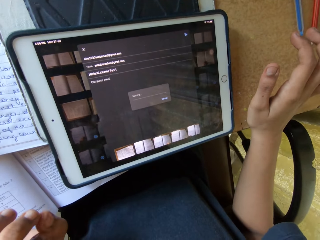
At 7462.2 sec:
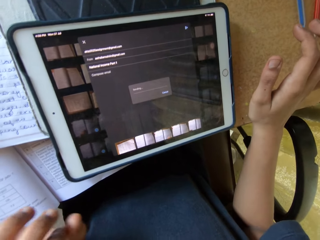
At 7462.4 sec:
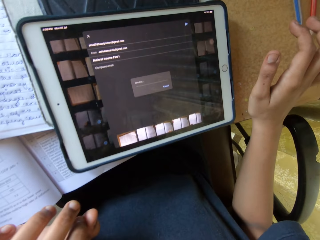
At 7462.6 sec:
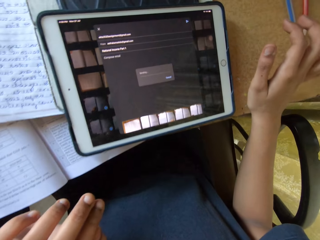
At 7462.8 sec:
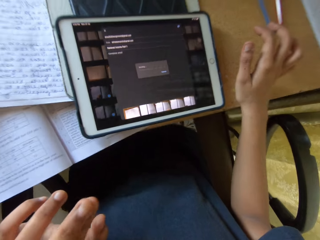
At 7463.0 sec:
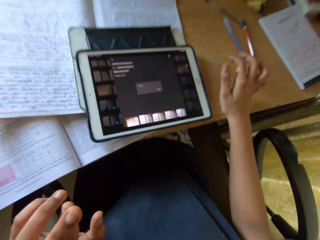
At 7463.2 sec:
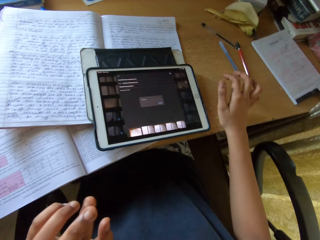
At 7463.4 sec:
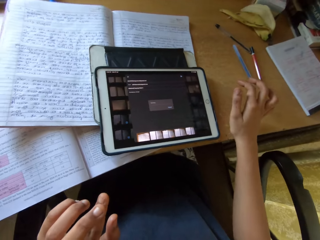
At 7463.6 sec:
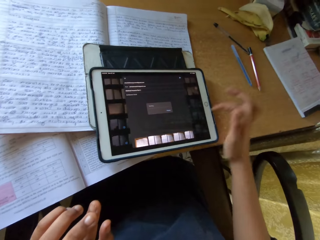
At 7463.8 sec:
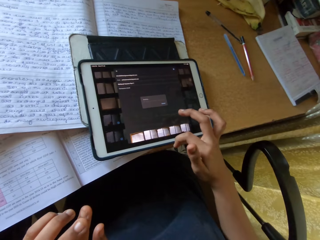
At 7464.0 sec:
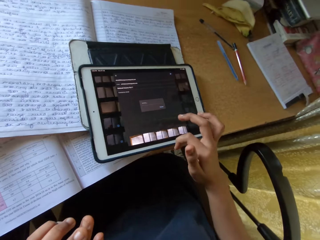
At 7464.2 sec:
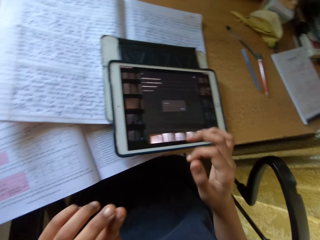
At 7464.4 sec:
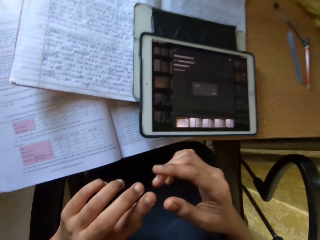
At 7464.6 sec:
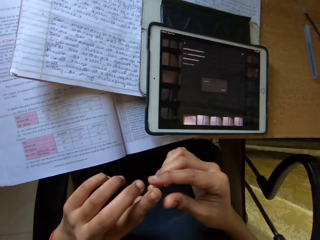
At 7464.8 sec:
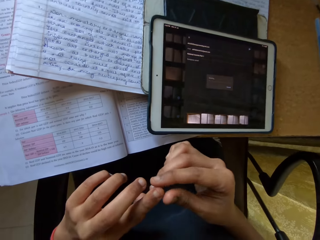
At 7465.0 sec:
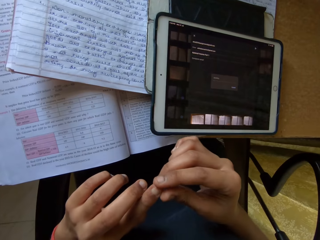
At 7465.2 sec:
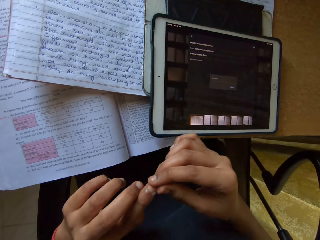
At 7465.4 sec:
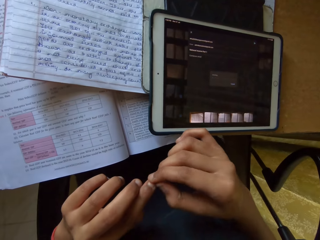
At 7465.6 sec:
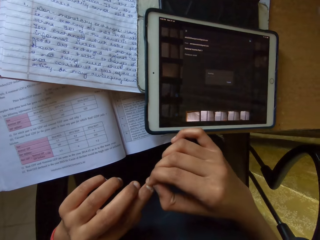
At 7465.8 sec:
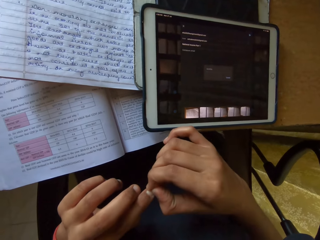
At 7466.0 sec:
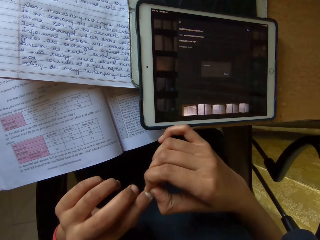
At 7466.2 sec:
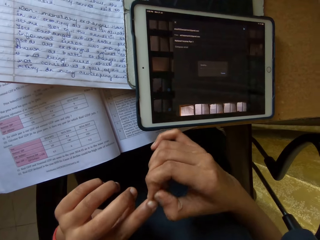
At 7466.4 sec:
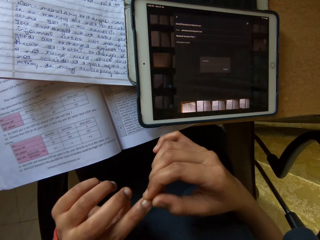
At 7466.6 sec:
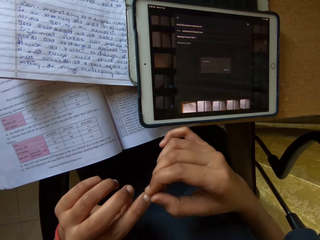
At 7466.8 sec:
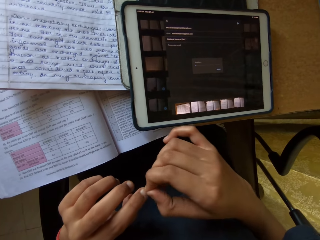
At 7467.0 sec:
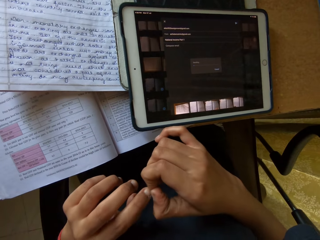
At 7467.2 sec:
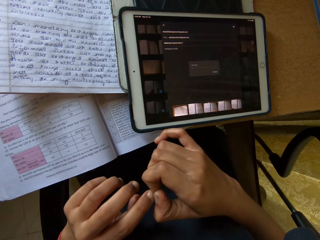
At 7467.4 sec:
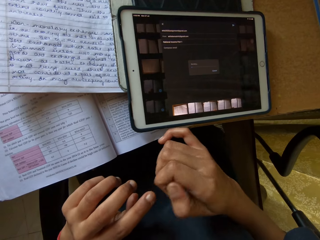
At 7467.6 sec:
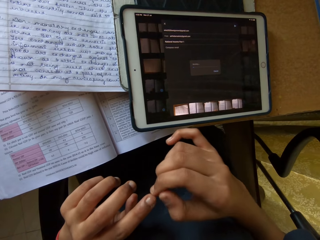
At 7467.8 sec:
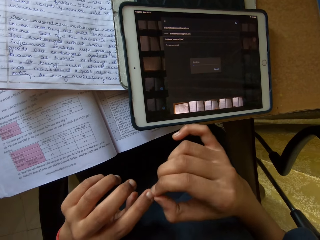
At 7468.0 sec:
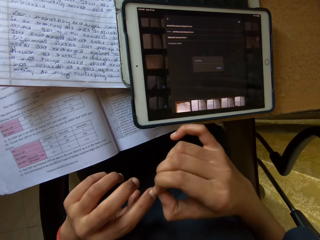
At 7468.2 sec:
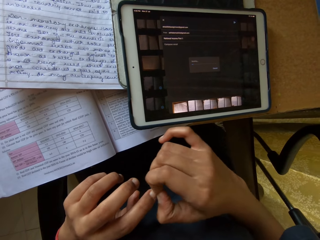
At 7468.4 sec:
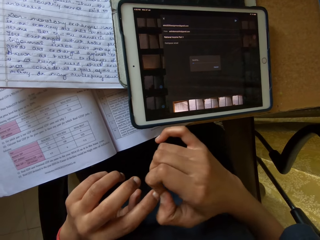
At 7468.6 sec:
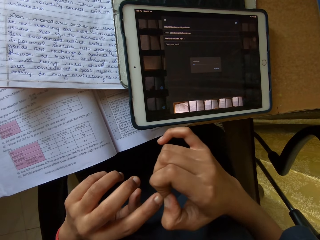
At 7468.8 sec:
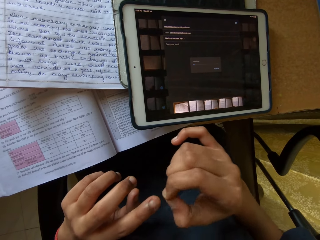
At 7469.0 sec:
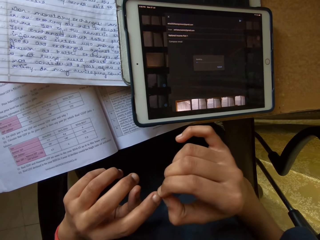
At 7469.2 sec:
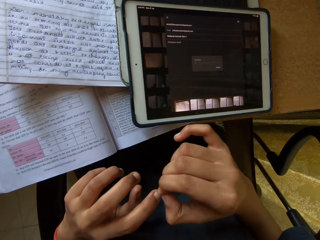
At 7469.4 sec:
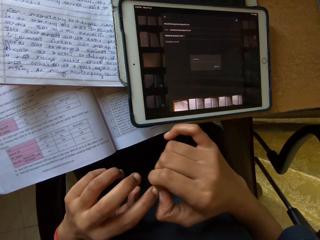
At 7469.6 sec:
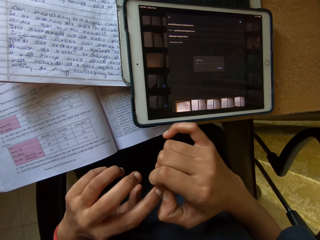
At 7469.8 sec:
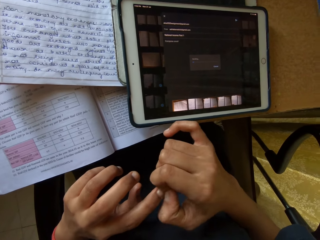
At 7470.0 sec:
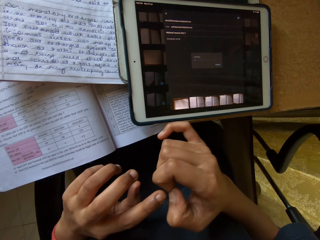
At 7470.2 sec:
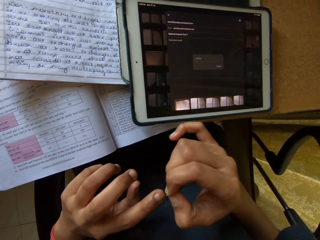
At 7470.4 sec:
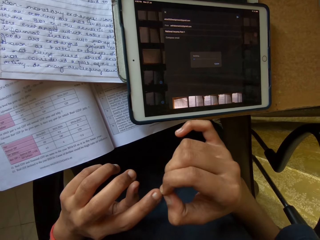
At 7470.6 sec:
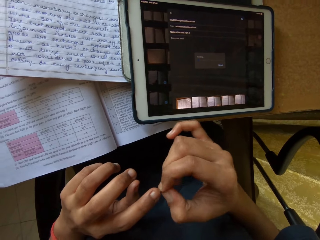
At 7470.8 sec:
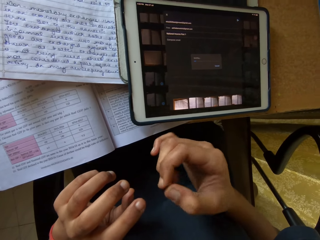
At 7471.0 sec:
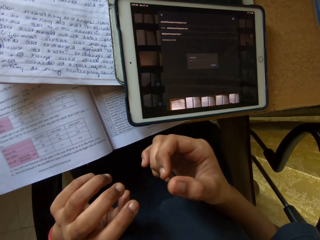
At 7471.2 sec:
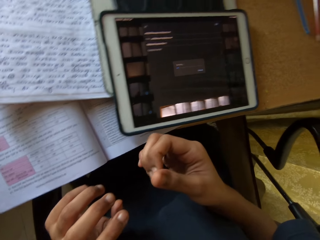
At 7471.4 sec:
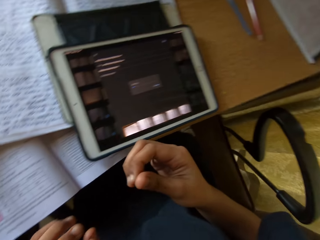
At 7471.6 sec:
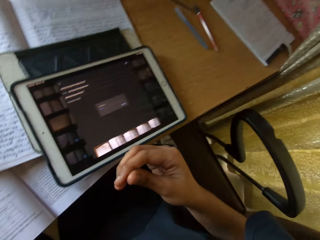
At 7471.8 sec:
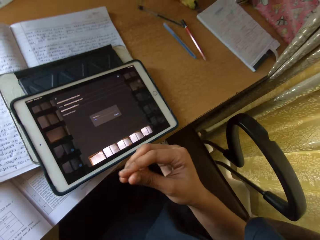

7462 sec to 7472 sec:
The camera wearer looks at the tablet. They pick nails. They look at the left hand. They sing. They fix the left hand nail.

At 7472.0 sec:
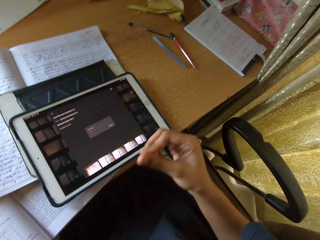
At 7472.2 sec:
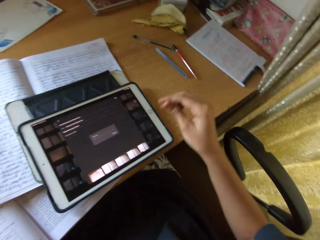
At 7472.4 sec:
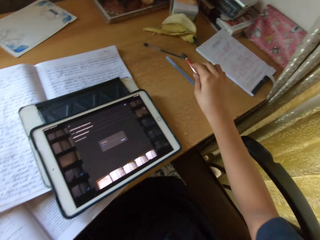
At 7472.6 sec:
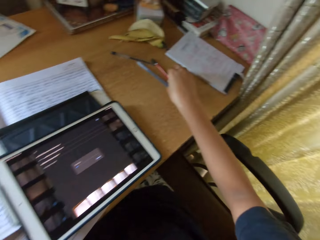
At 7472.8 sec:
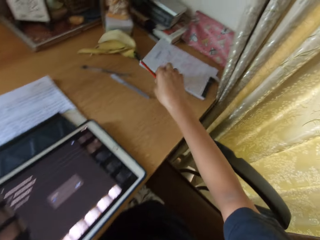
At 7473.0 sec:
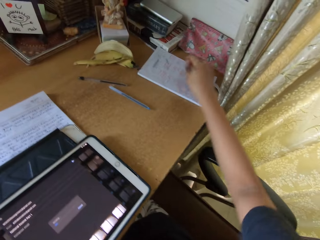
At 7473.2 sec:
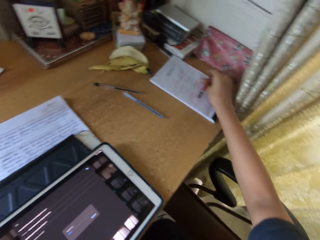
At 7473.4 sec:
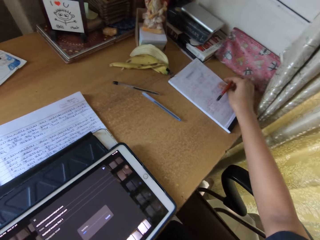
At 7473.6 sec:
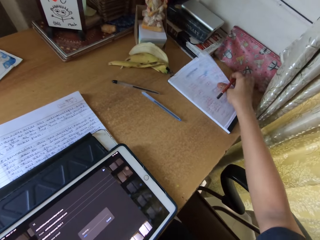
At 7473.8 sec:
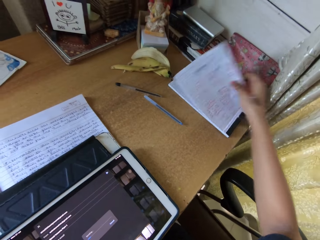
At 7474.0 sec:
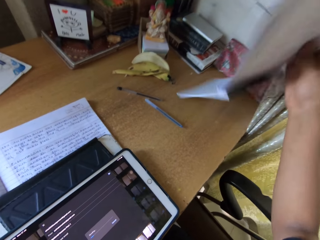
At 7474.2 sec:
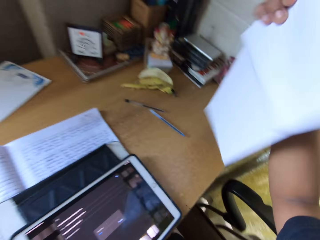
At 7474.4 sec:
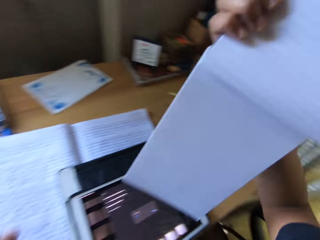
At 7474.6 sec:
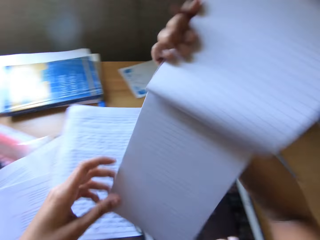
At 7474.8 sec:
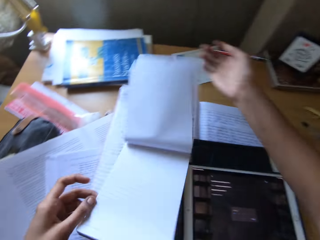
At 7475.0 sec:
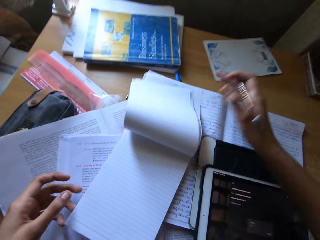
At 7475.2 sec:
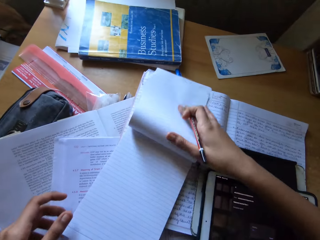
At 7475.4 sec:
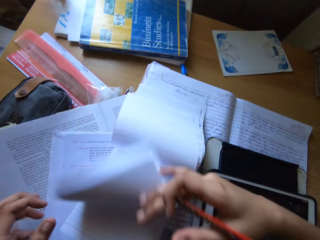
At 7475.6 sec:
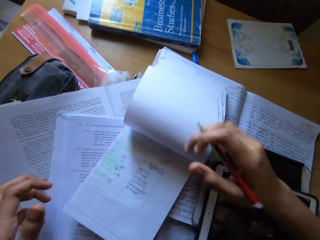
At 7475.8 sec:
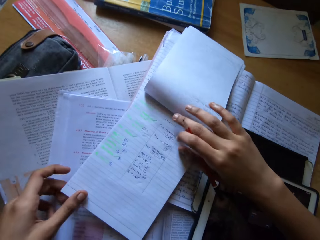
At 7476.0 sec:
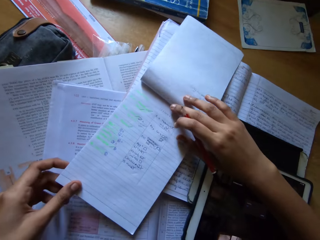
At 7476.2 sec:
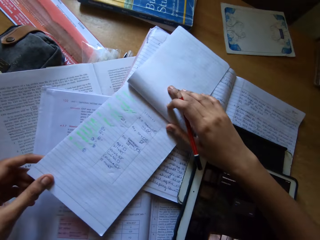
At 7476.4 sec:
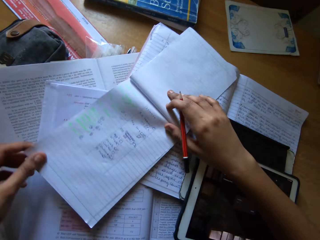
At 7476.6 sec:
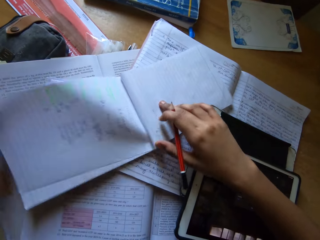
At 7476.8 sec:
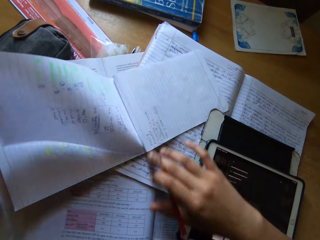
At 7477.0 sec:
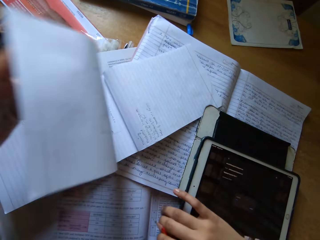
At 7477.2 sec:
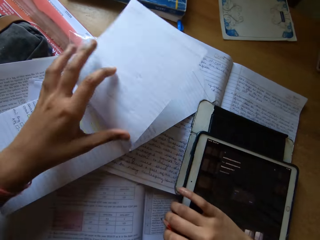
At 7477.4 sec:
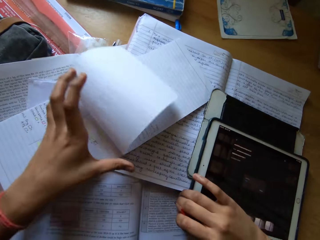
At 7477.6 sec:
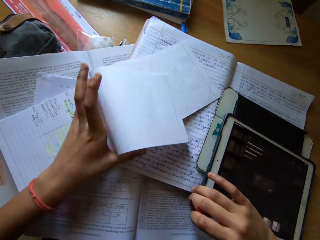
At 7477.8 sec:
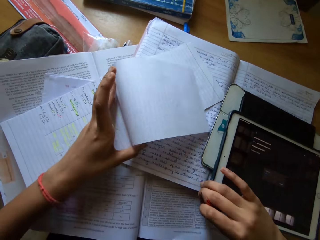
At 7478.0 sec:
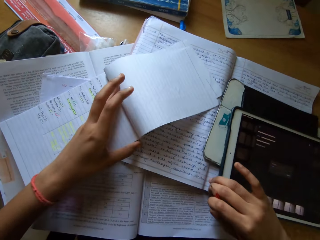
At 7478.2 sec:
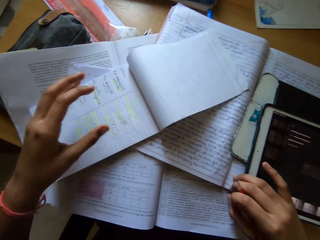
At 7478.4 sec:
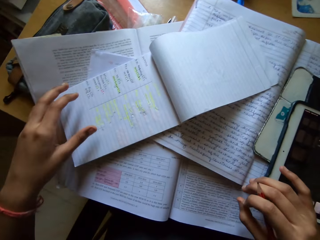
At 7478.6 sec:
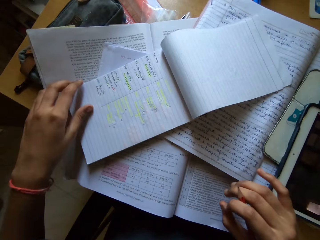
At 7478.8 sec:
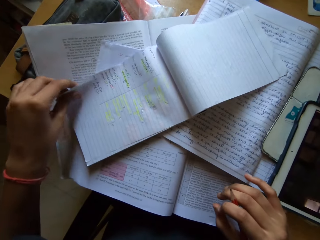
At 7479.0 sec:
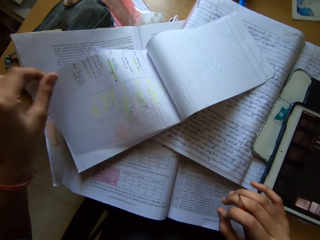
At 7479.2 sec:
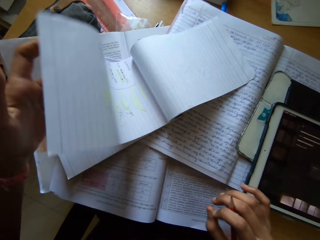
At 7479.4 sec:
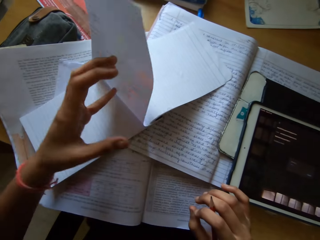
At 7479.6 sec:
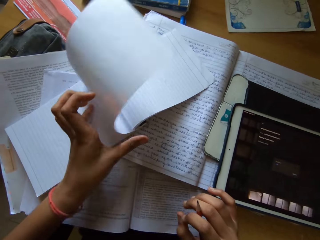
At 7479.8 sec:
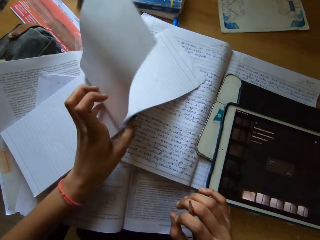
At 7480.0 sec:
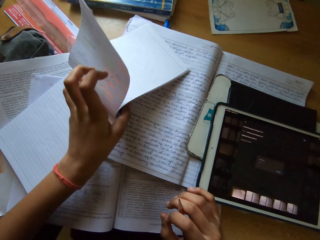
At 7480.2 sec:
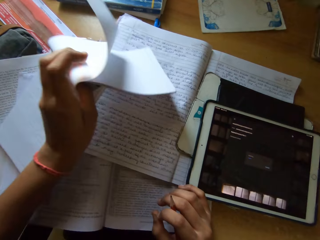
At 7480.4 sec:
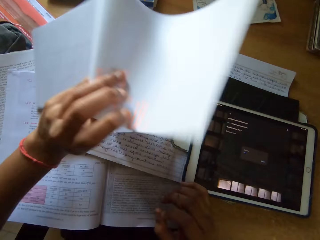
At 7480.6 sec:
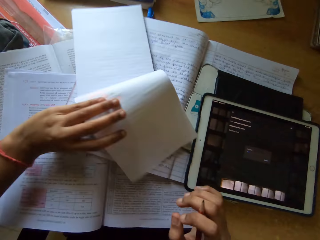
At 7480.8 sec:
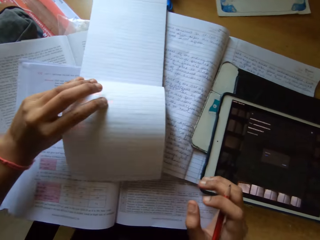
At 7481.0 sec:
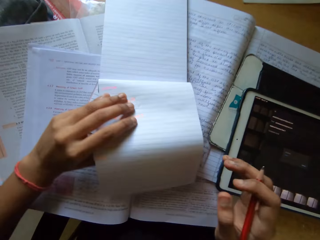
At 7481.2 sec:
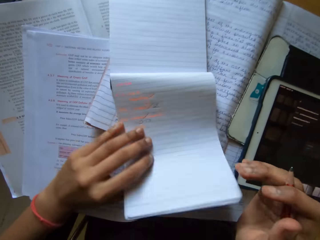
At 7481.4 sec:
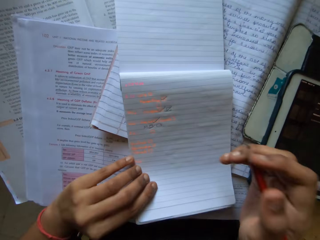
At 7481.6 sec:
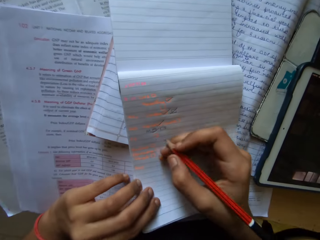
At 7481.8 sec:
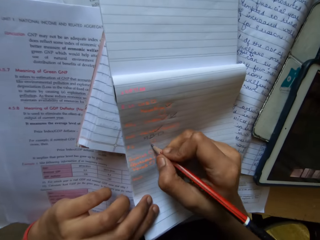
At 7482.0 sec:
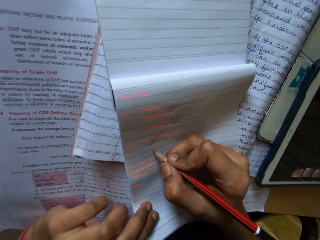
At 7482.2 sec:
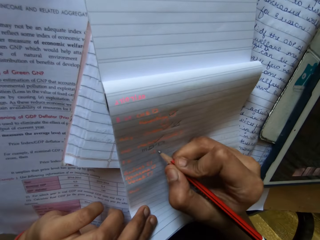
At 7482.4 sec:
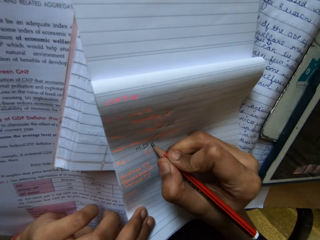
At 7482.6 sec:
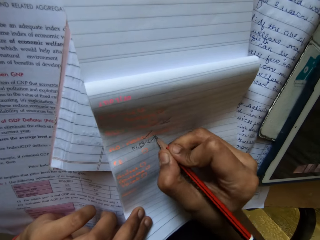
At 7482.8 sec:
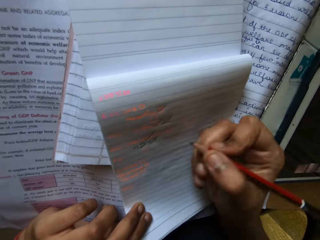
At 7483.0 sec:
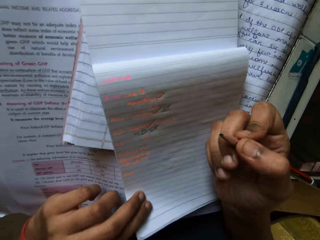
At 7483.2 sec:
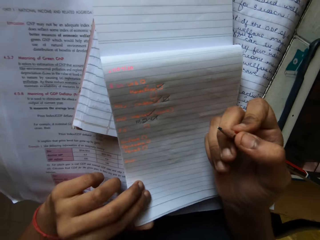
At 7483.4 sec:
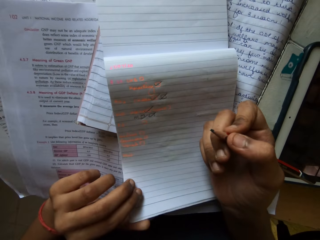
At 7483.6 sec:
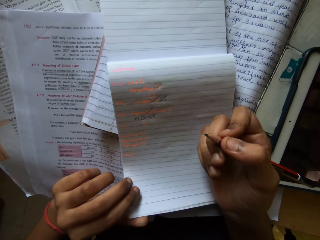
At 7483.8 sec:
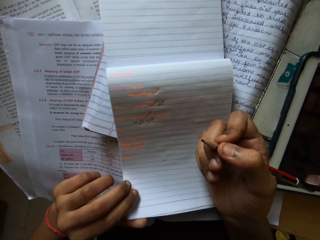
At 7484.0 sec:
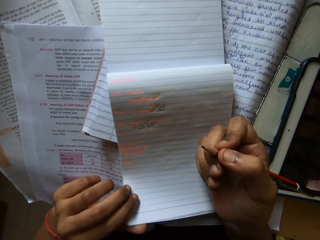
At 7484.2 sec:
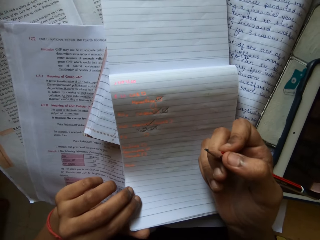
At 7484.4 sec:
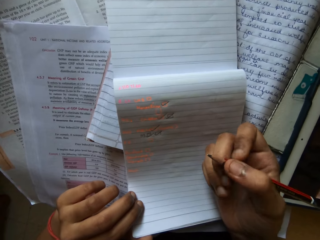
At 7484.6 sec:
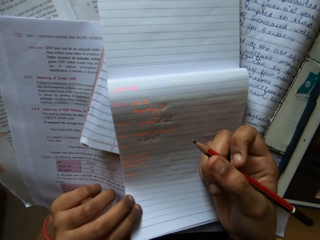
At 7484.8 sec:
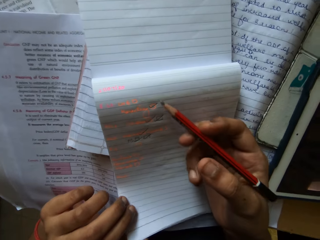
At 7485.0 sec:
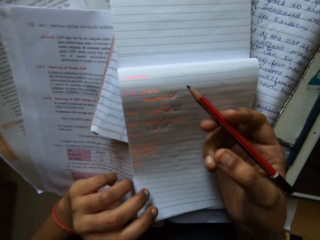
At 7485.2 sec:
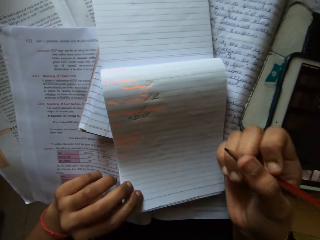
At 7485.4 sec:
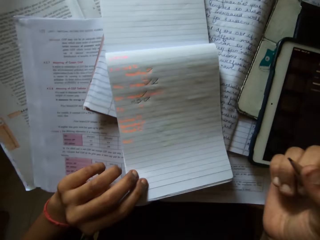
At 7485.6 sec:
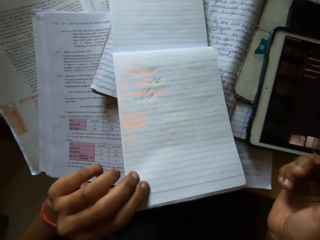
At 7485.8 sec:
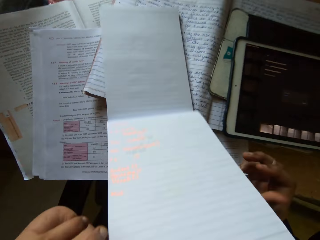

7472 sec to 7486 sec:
The camera wearer looks at the right hand. They pick a pencil and a book or notebook on a table. They put down the notebook. They flip through the pages. They sing. They flip the pages. They move the notebook. They tick on the notebook with the pencil. They look at the notebook.
